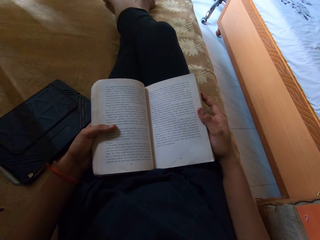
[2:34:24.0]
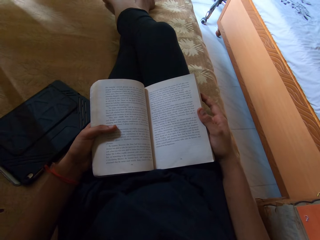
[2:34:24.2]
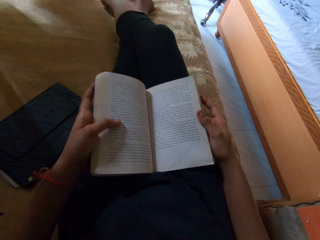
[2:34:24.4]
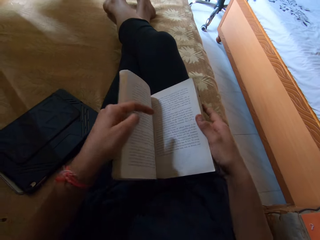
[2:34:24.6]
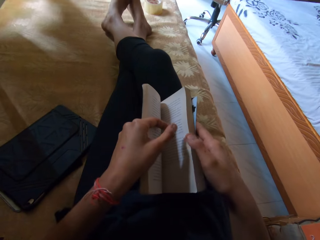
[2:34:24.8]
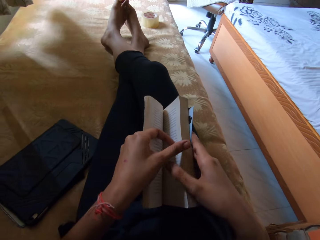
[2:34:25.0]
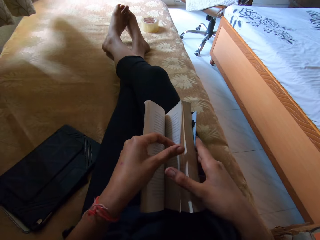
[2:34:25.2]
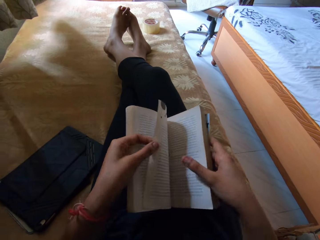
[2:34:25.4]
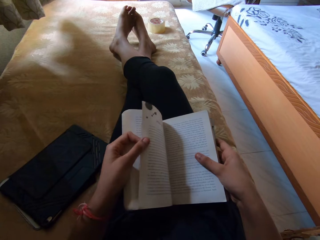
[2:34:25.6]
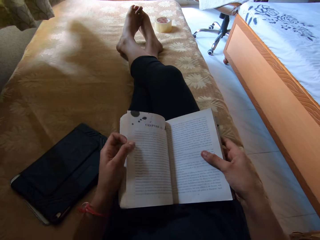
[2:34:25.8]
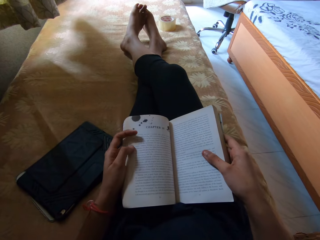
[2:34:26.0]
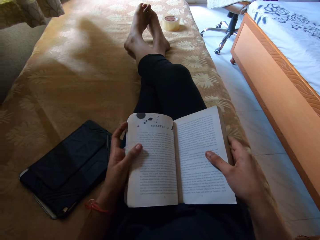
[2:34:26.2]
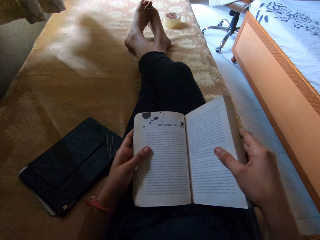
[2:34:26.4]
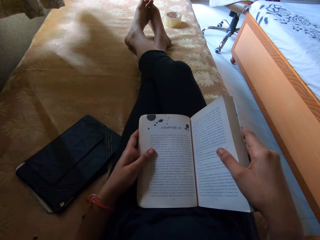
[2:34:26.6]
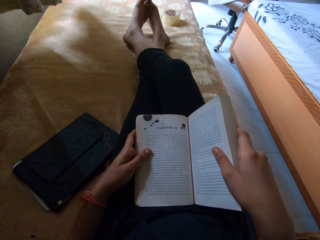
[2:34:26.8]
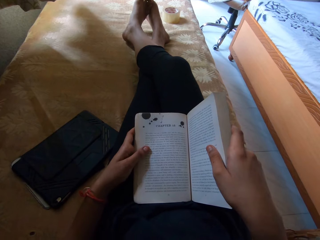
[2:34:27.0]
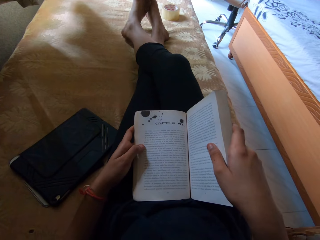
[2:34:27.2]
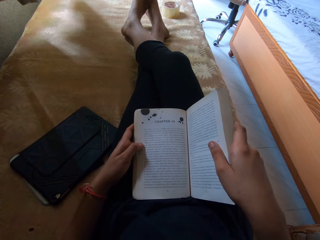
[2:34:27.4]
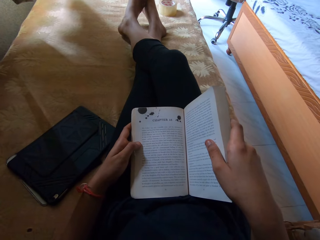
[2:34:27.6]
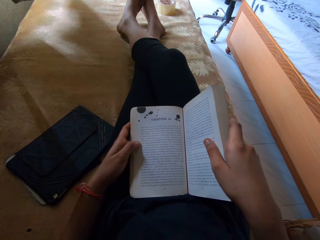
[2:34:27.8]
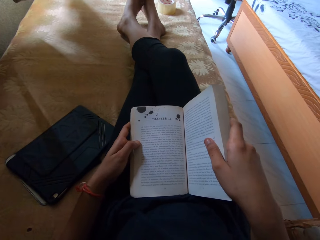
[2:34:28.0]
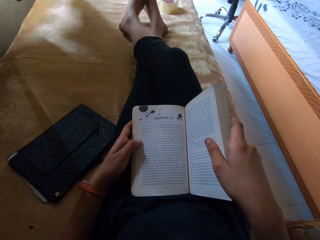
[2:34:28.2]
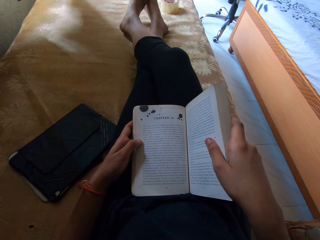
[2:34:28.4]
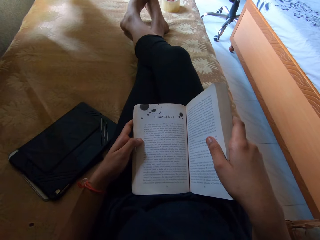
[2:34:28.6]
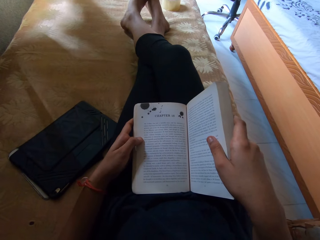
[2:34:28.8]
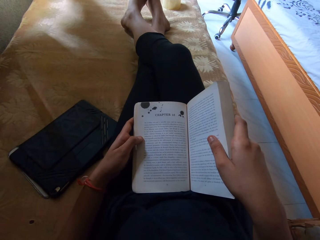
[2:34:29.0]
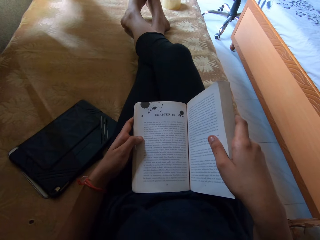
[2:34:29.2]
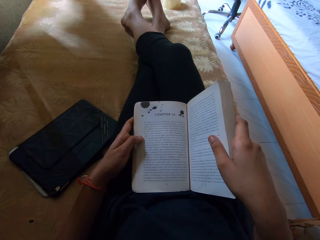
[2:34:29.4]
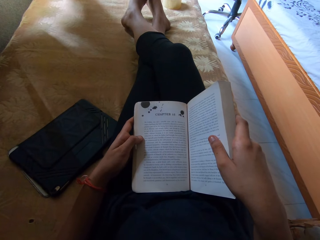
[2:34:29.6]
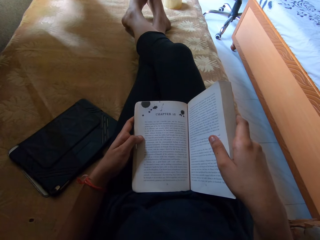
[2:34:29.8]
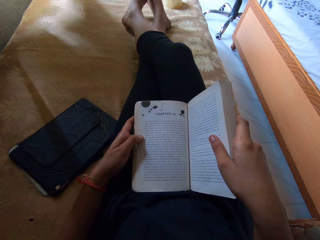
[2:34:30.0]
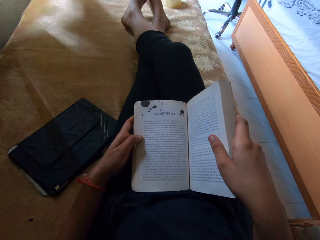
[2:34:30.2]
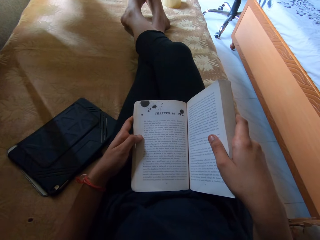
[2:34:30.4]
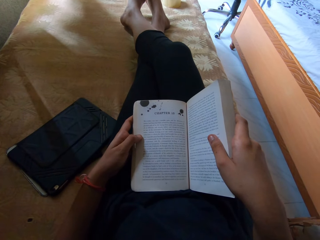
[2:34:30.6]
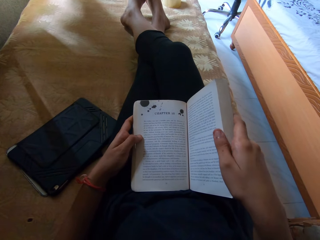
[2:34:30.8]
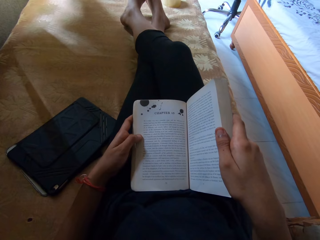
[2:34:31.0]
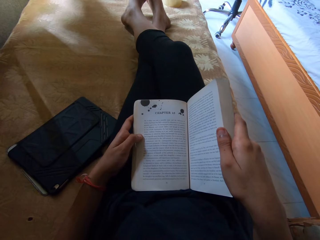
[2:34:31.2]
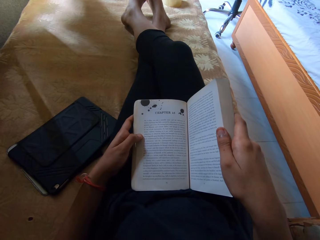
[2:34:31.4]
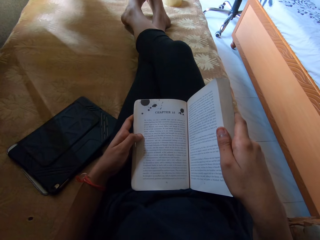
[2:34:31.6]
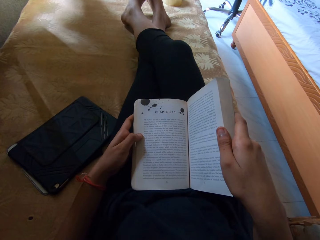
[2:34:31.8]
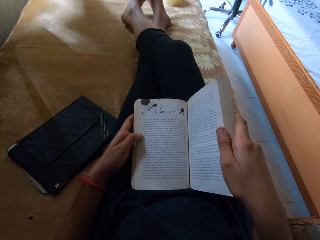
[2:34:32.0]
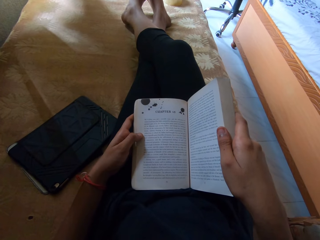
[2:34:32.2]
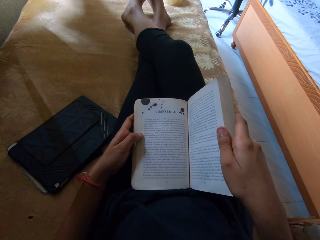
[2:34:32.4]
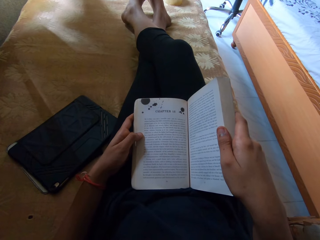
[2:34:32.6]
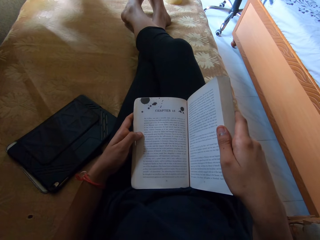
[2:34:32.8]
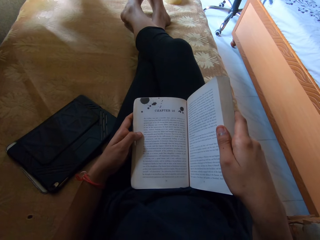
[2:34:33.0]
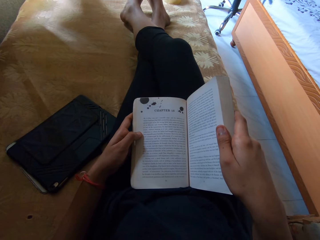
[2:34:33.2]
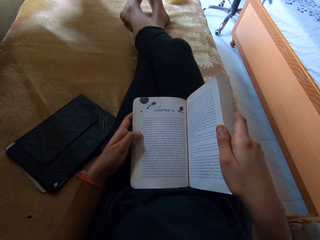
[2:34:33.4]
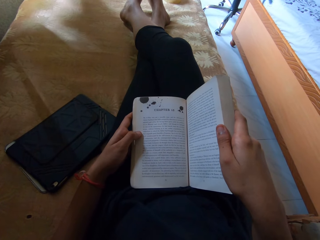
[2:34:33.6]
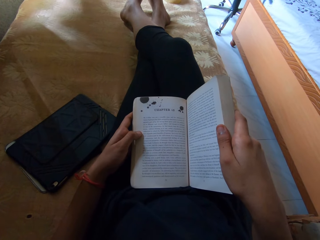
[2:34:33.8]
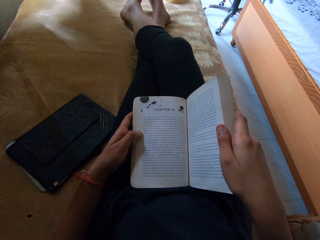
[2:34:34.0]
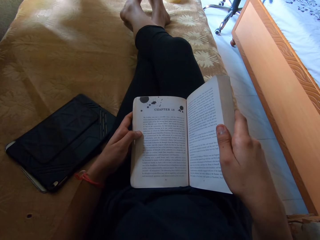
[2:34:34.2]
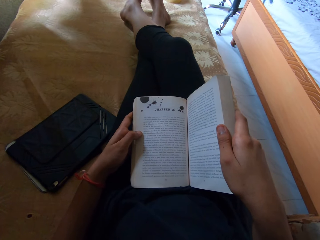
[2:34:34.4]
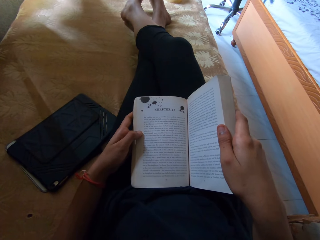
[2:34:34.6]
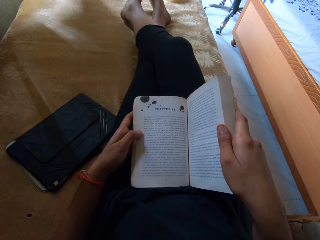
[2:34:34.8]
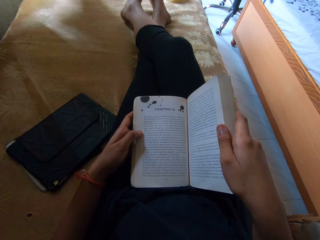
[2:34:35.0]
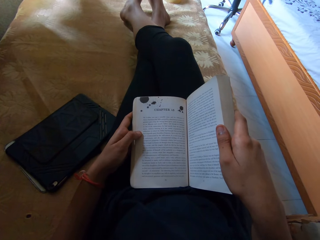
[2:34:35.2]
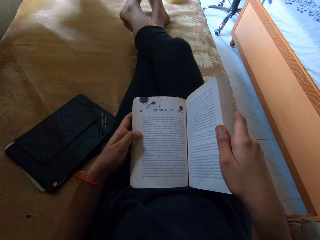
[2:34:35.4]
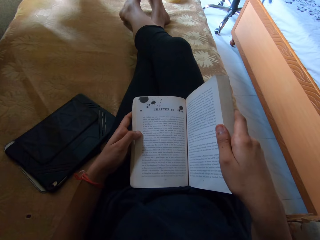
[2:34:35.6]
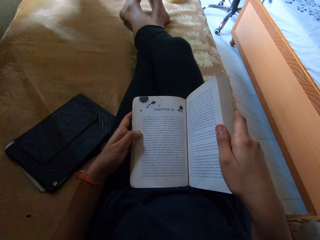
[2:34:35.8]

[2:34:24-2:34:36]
The camera wearer turns the book pages. They read their book.

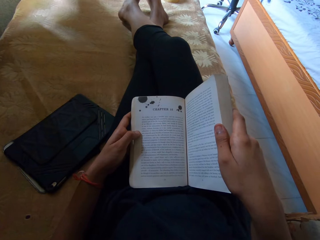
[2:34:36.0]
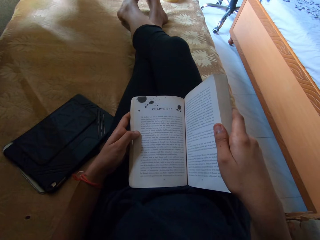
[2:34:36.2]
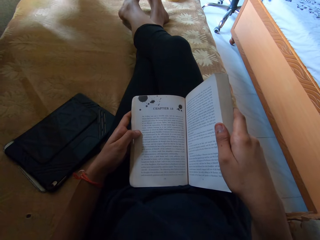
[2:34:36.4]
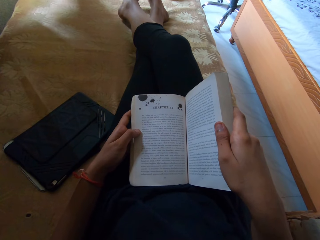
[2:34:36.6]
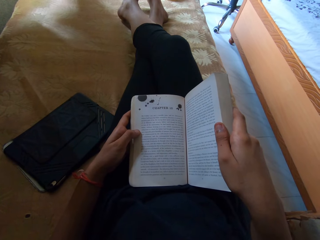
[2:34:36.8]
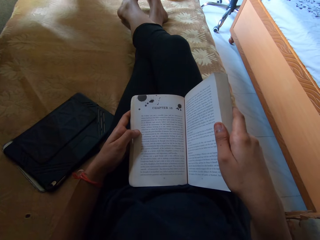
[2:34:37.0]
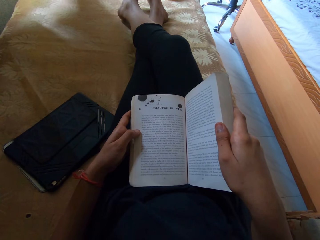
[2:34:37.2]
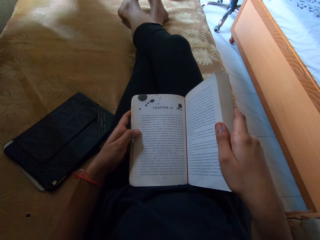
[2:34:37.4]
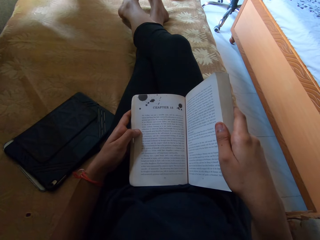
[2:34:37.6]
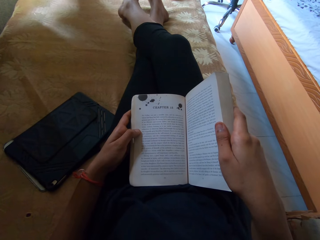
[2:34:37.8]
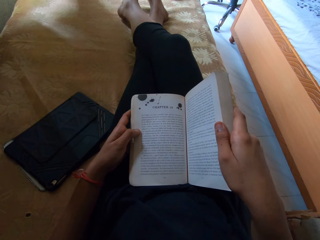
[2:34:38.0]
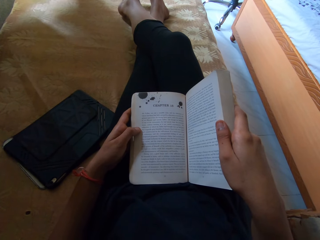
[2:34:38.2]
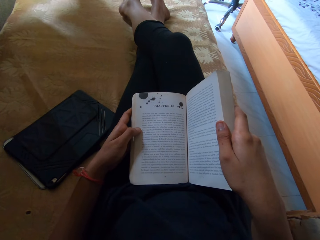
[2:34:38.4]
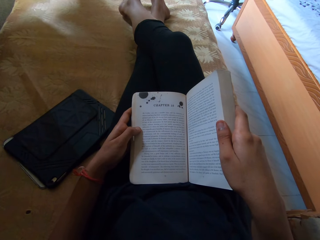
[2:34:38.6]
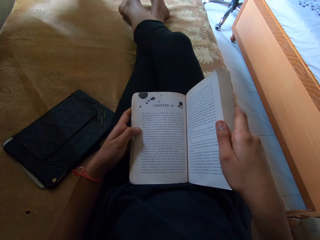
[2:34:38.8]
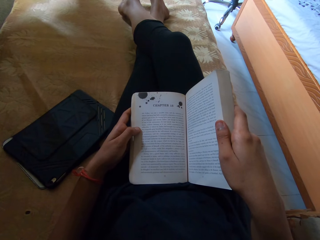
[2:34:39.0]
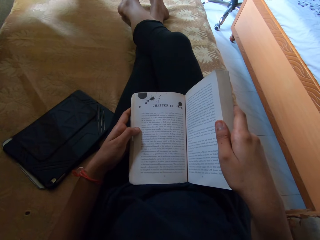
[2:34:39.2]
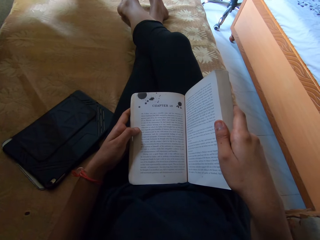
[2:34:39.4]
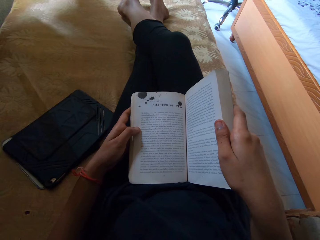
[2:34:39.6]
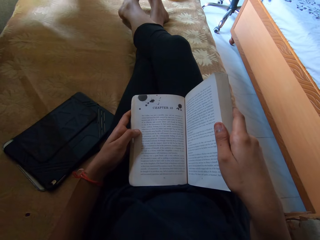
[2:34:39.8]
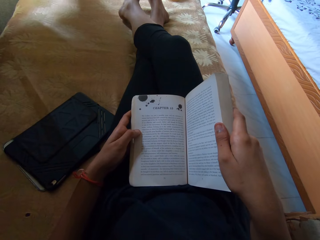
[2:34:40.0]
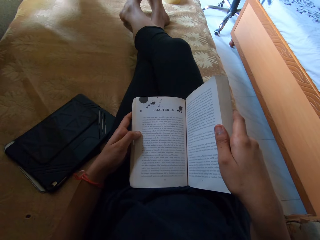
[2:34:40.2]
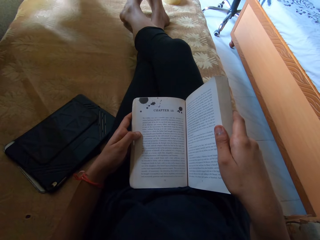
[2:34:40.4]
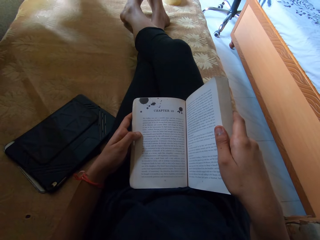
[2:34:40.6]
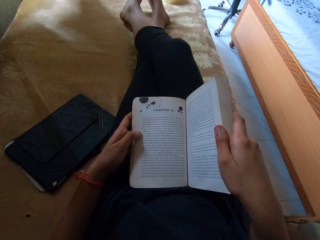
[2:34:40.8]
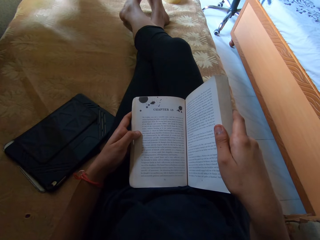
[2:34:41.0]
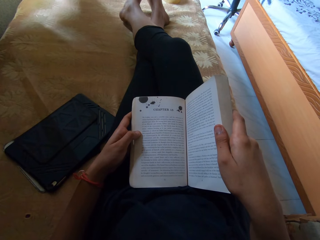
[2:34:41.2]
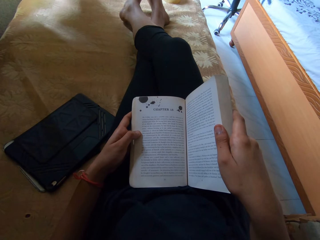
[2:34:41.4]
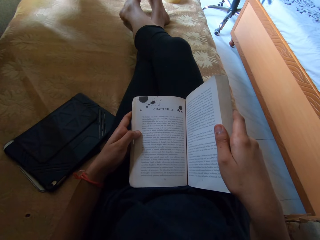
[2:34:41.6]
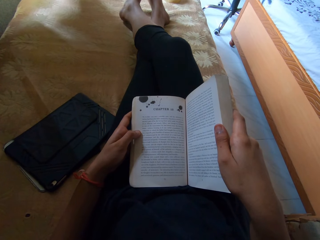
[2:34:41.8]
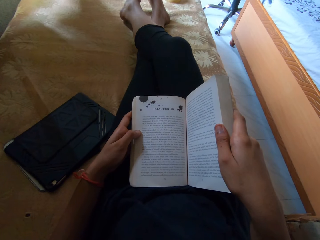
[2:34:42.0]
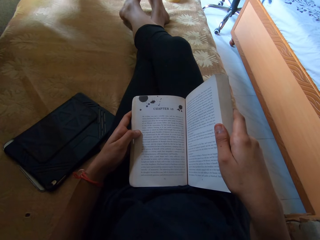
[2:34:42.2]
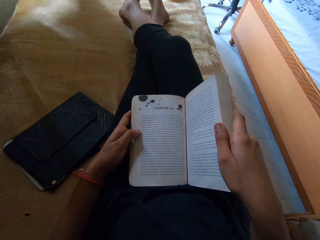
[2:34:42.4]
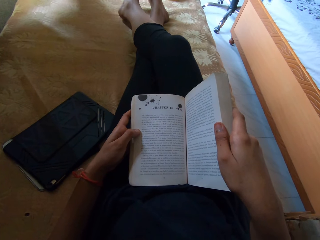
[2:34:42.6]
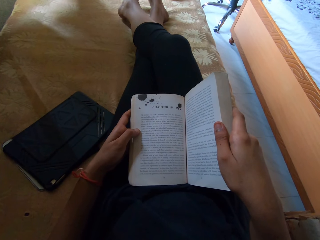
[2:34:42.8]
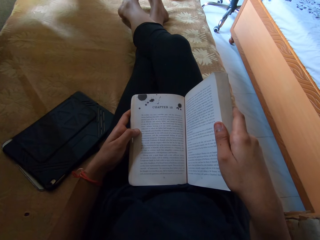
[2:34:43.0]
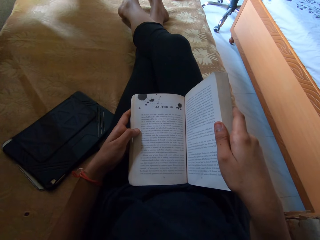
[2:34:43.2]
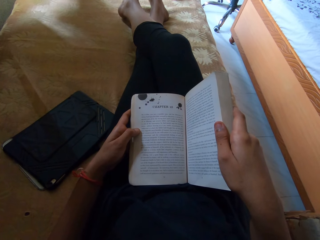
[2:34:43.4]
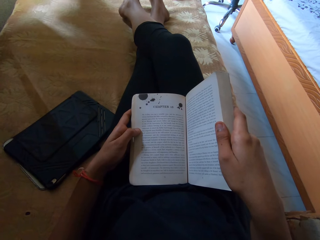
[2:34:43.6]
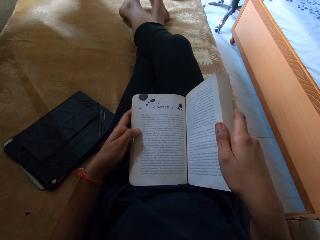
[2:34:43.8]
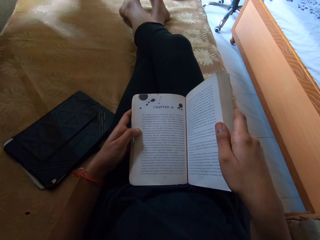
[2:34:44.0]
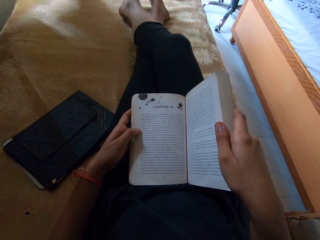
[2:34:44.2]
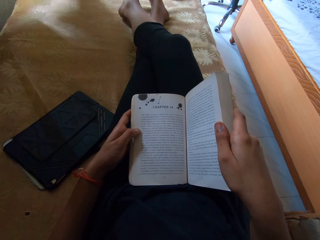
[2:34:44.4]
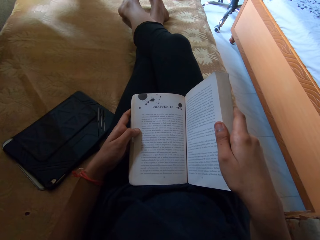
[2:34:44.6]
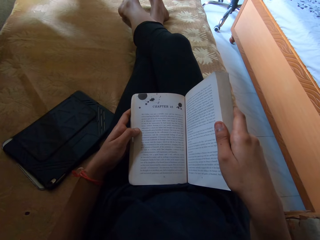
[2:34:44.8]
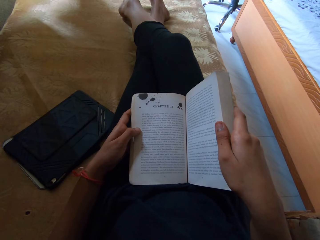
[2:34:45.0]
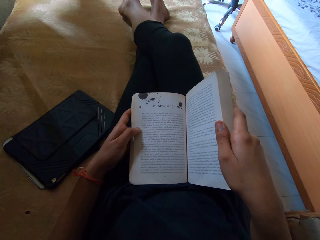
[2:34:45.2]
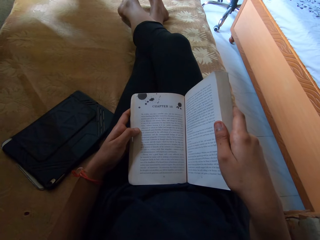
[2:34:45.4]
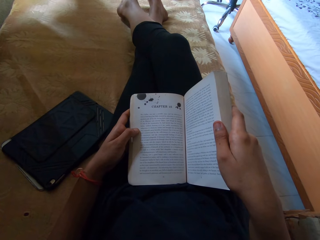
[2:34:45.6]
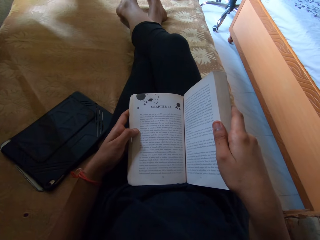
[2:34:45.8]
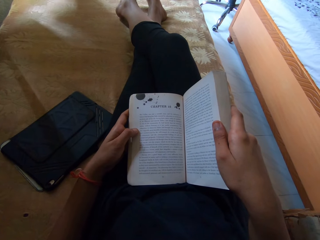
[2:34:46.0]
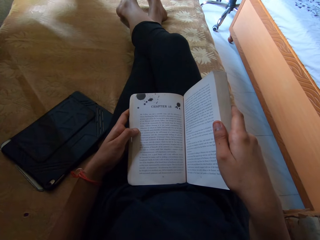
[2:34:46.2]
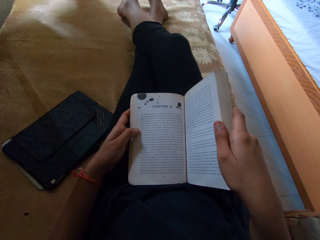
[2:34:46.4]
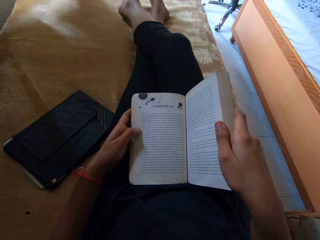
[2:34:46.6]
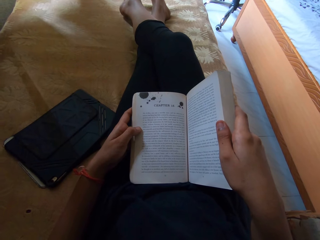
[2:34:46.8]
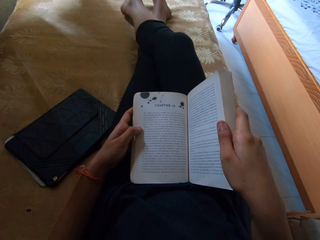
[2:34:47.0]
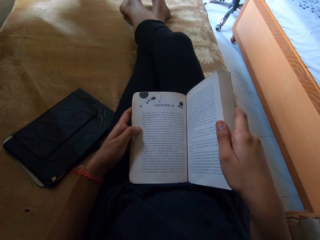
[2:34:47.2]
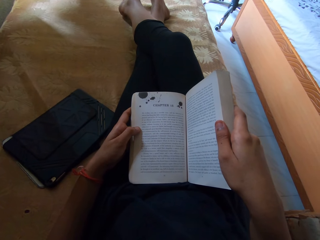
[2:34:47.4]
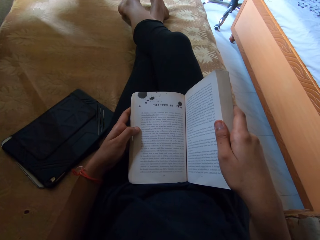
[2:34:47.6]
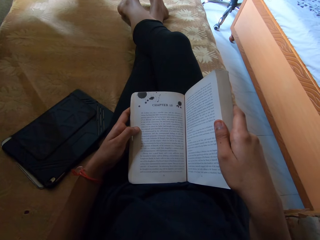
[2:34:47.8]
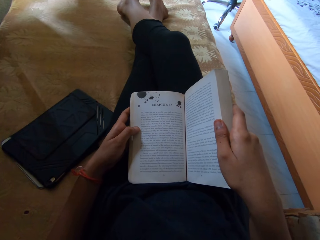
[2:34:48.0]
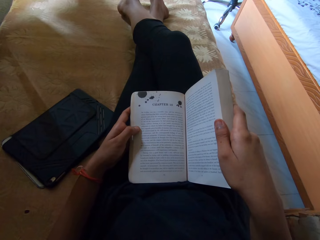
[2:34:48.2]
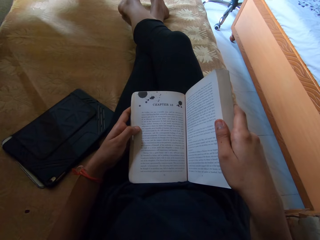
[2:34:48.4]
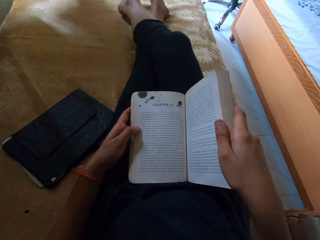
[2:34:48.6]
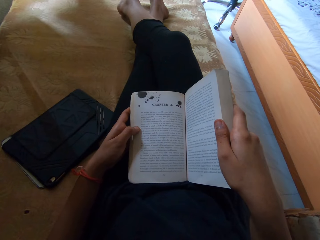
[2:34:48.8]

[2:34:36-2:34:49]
The camera wearer reads the book.
